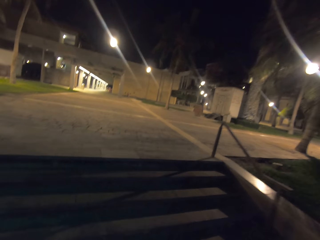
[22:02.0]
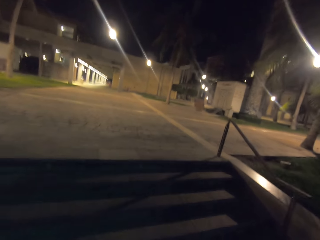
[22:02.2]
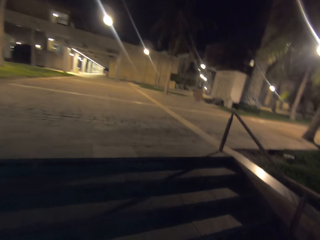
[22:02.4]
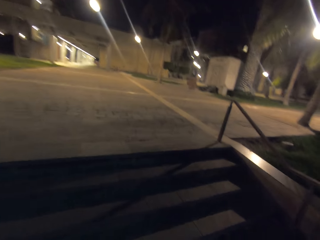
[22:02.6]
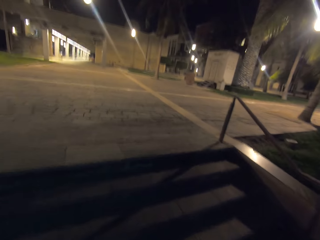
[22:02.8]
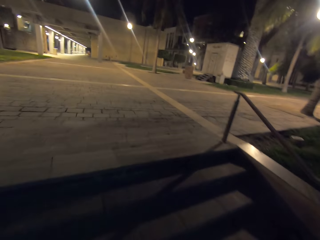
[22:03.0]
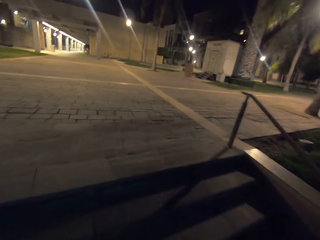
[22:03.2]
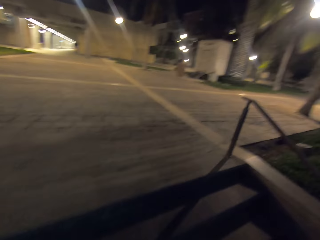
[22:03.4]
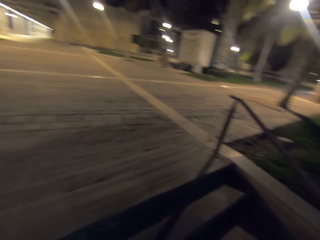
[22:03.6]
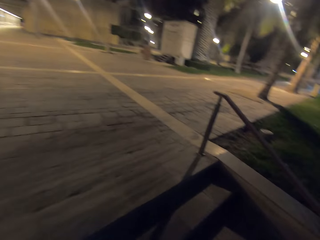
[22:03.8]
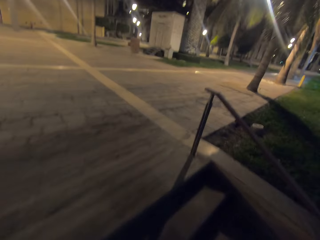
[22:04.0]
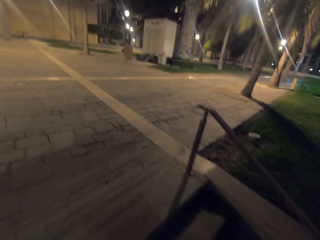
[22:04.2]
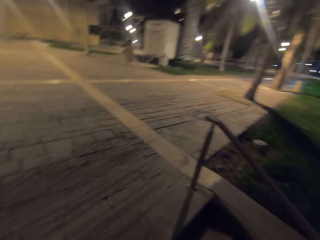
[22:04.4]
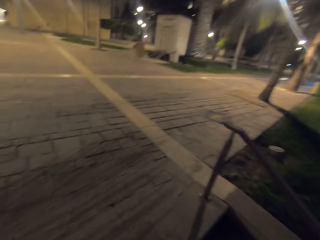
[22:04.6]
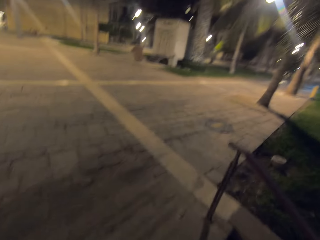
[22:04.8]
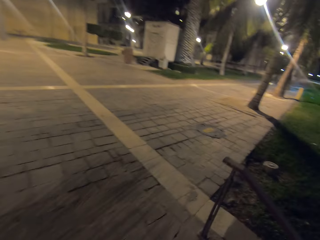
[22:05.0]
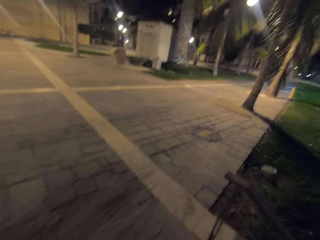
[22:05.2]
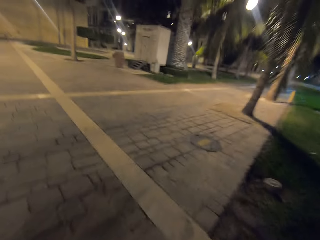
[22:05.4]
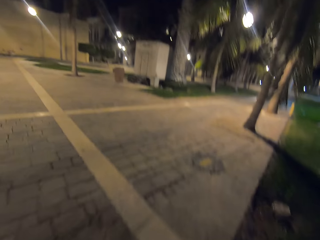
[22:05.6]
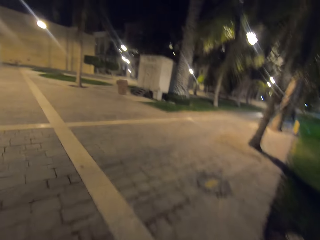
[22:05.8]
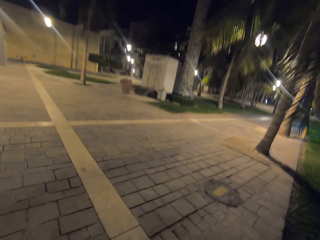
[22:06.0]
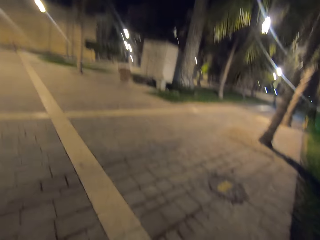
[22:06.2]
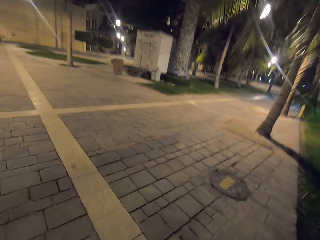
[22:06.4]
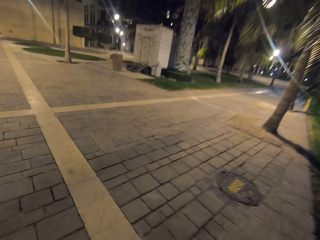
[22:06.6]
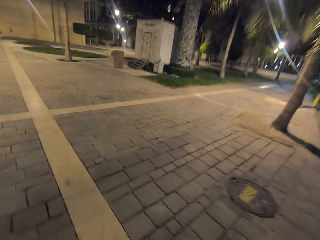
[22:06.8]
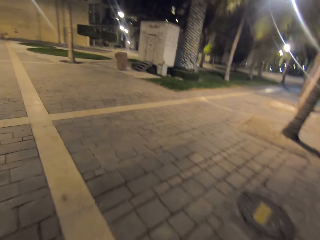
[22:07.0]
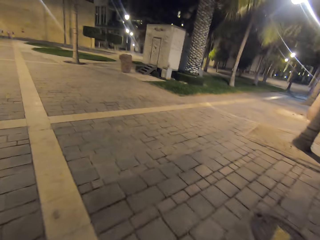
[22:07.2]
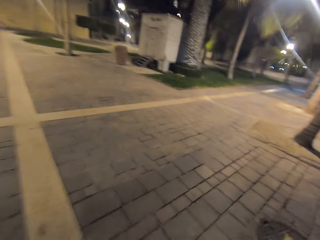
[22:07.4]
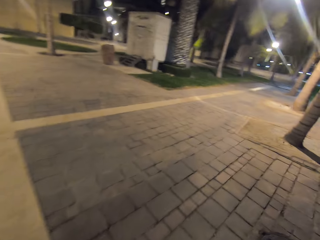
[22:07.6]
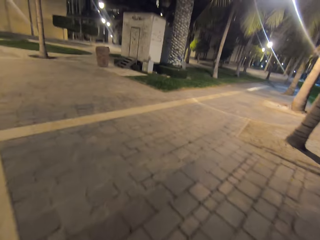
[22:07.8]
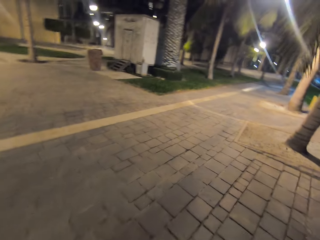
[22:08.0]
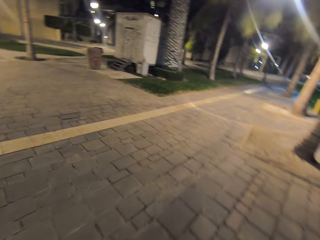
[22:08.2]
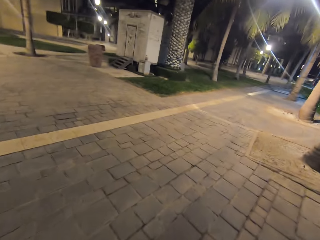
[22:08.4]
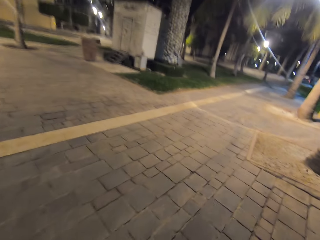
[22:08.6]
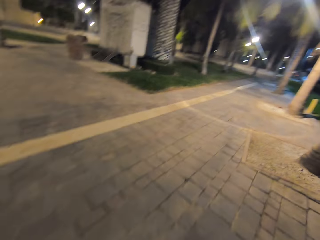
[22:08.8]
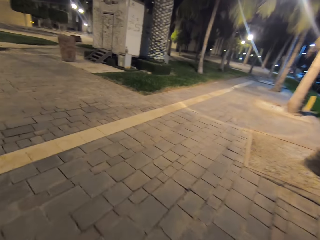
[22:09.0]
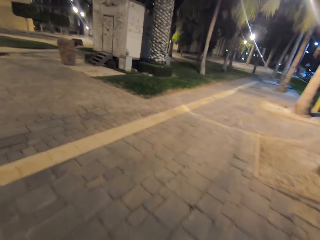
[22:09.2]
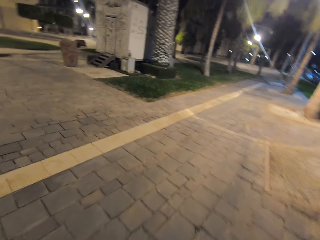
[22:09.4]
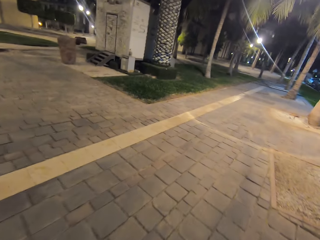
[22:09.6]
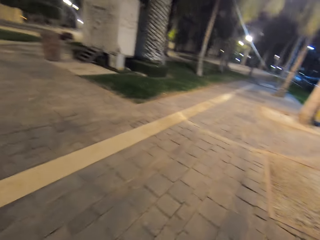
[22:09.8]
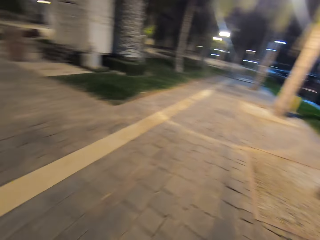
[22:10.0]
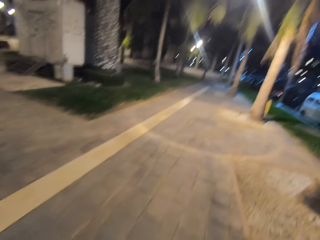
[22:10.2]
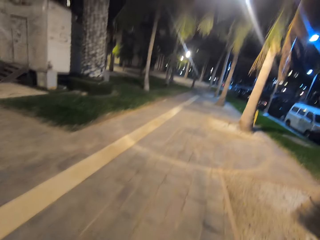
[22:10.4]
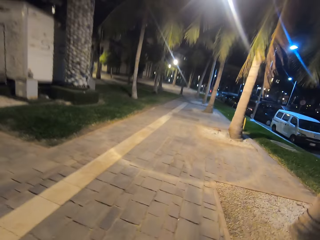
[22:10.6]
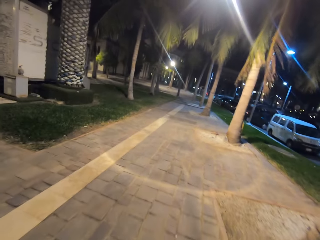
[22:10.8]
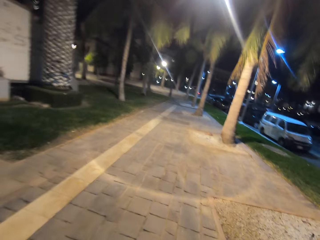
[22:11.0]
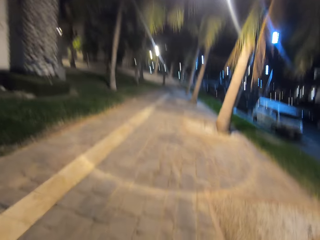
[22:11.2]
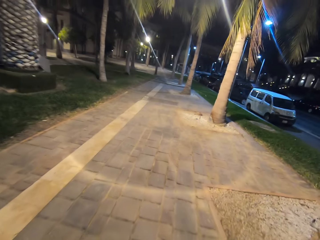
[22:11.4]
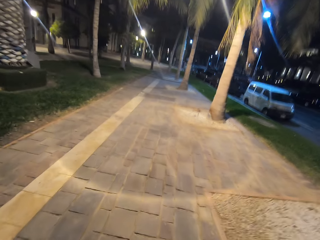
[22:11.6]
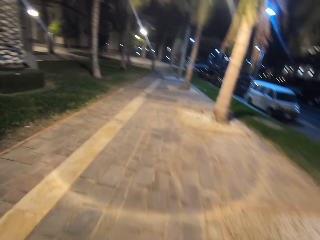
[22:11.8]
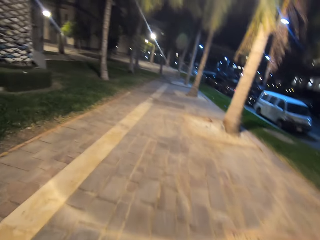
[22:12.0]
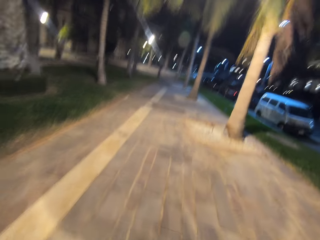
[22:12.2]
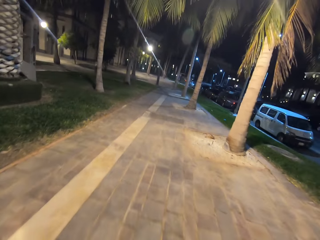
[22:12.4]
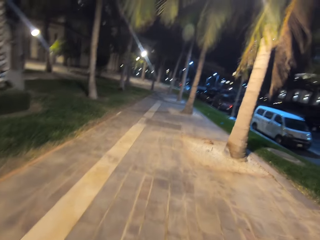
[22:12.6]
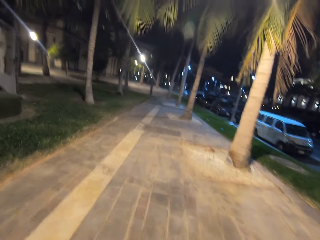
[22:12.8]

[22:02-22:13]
The camera wearer climbs stairs. They walk on the street.

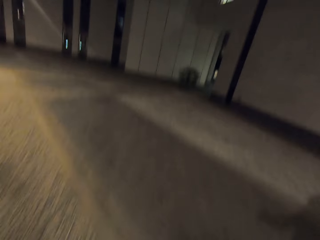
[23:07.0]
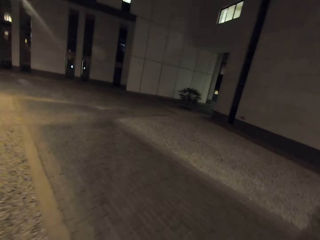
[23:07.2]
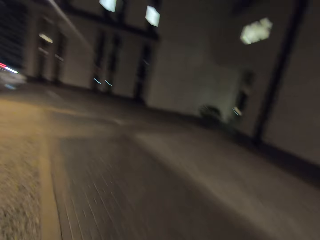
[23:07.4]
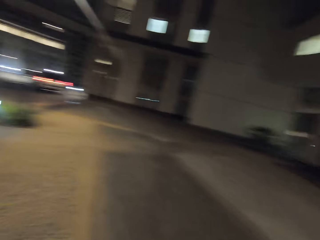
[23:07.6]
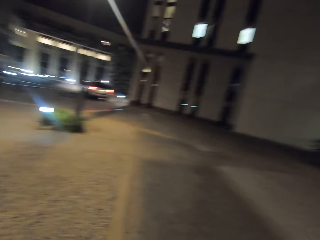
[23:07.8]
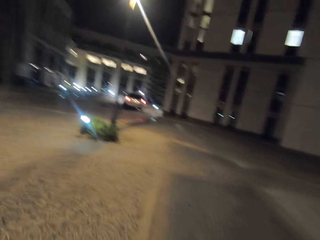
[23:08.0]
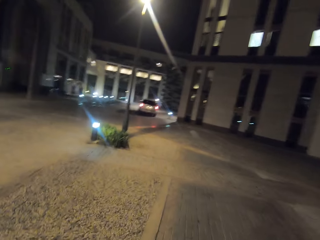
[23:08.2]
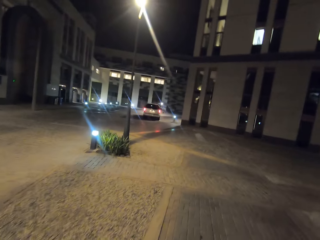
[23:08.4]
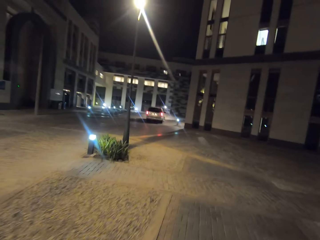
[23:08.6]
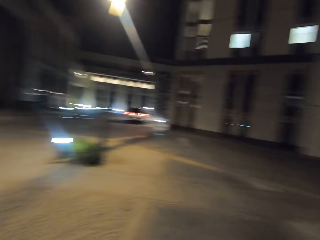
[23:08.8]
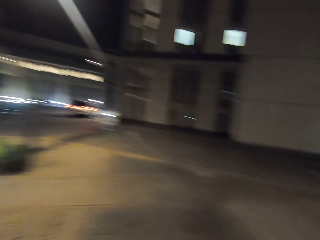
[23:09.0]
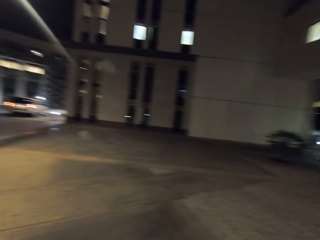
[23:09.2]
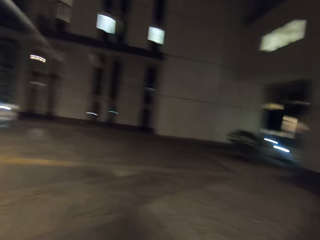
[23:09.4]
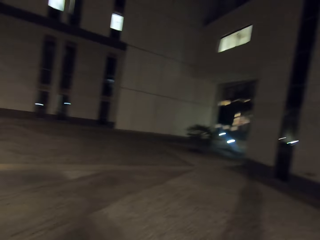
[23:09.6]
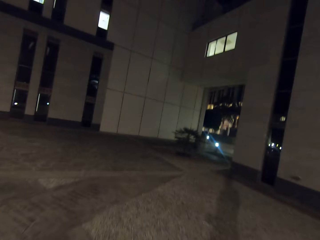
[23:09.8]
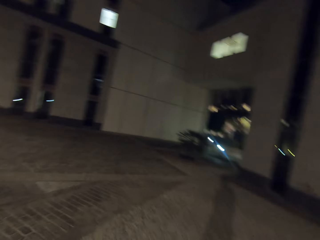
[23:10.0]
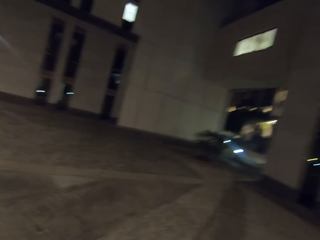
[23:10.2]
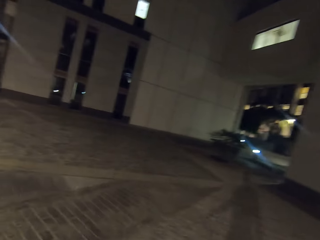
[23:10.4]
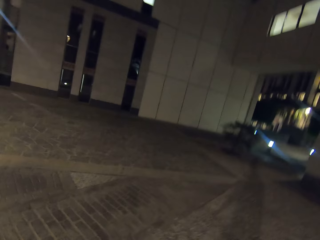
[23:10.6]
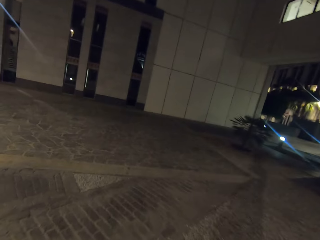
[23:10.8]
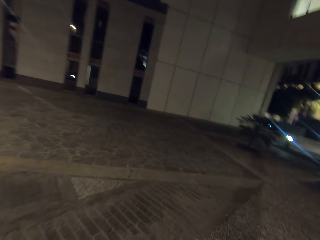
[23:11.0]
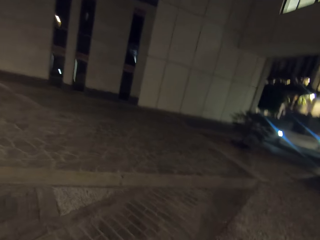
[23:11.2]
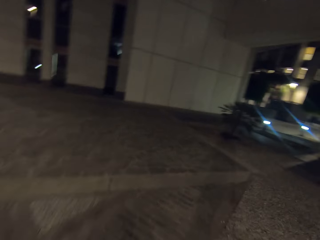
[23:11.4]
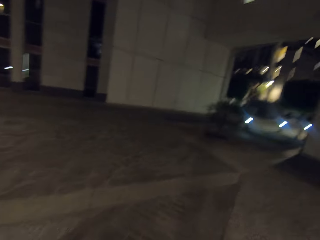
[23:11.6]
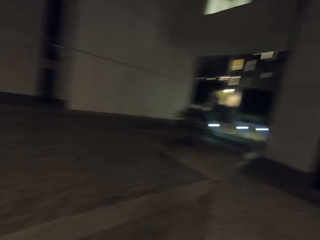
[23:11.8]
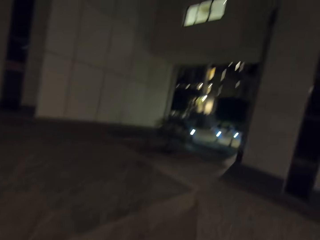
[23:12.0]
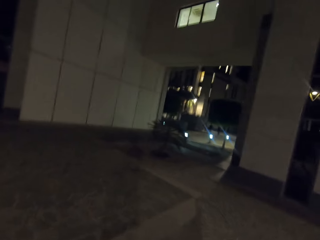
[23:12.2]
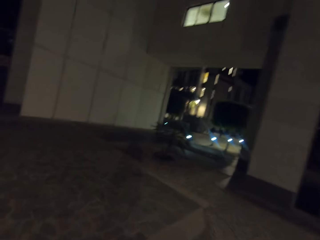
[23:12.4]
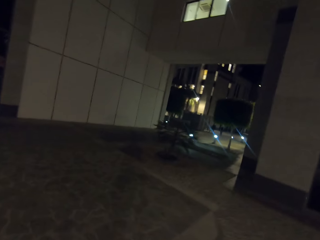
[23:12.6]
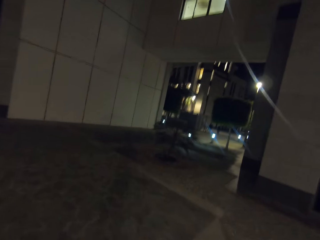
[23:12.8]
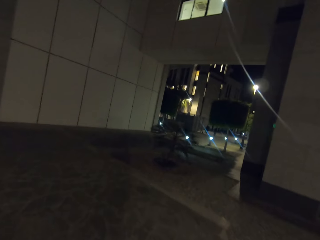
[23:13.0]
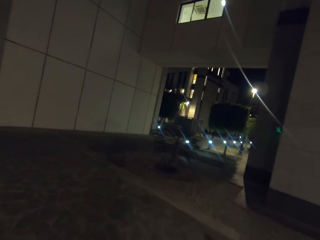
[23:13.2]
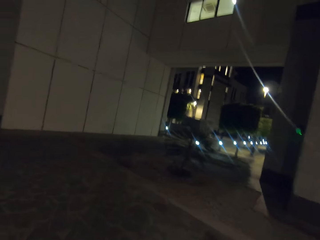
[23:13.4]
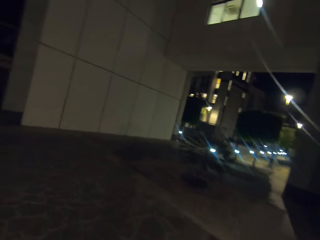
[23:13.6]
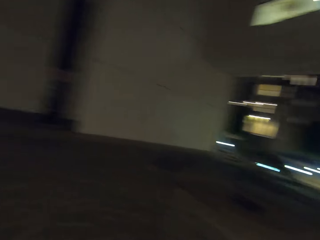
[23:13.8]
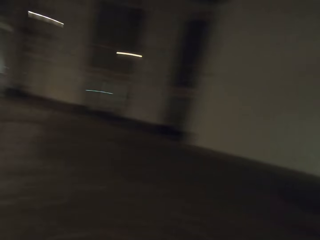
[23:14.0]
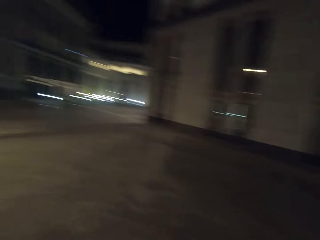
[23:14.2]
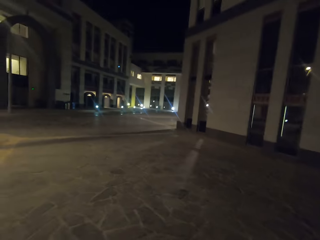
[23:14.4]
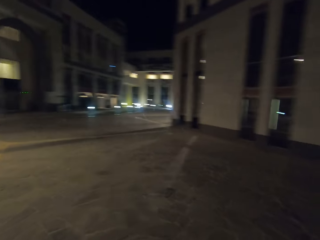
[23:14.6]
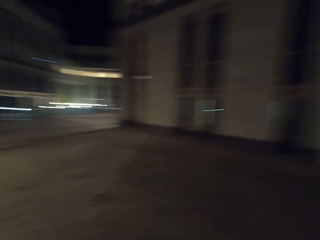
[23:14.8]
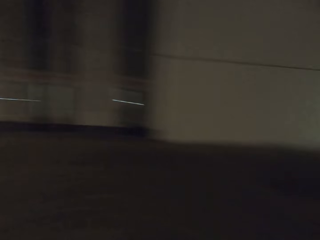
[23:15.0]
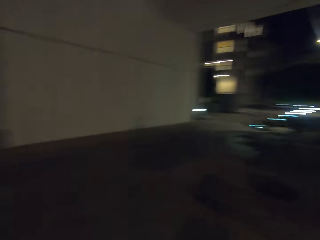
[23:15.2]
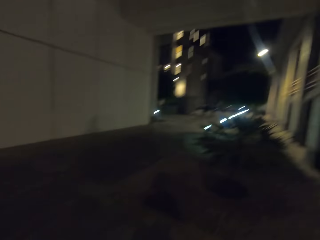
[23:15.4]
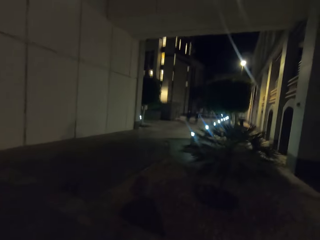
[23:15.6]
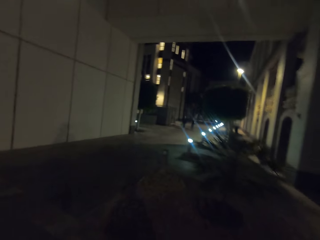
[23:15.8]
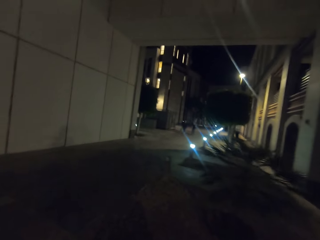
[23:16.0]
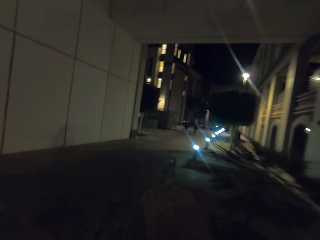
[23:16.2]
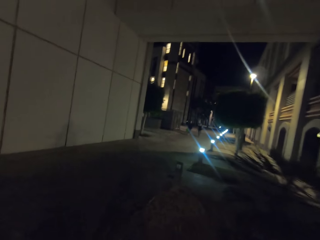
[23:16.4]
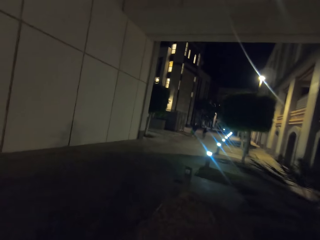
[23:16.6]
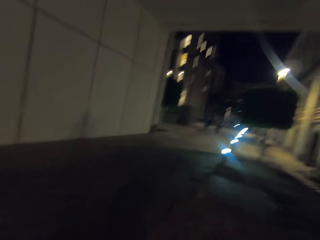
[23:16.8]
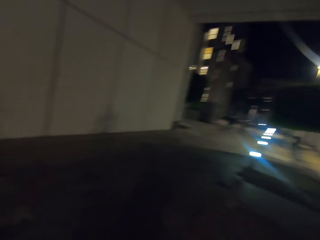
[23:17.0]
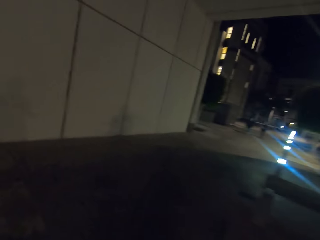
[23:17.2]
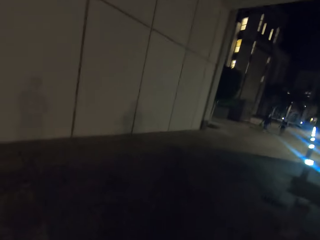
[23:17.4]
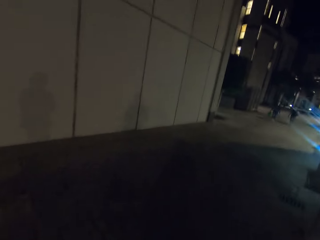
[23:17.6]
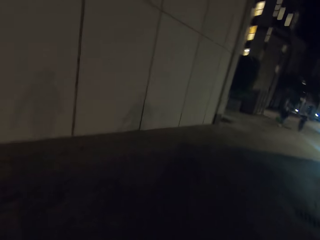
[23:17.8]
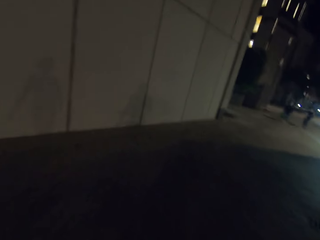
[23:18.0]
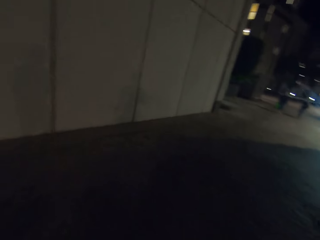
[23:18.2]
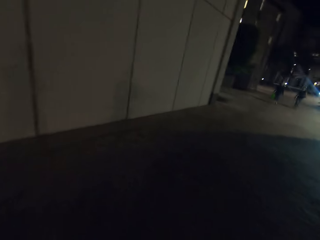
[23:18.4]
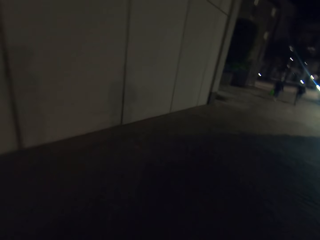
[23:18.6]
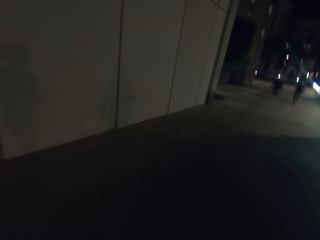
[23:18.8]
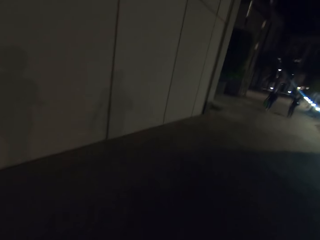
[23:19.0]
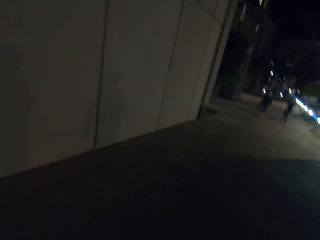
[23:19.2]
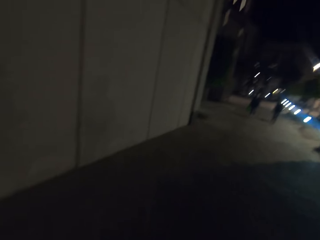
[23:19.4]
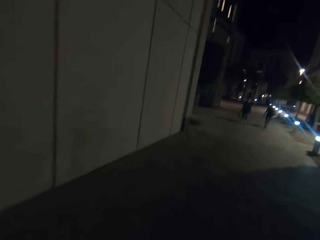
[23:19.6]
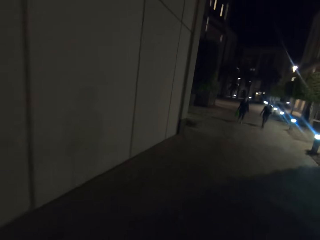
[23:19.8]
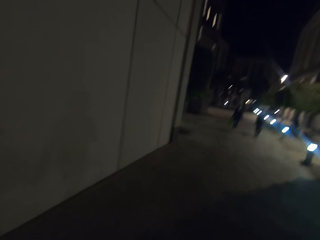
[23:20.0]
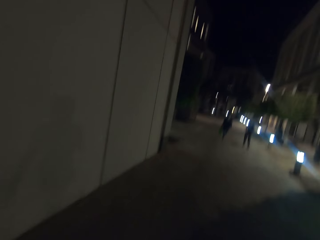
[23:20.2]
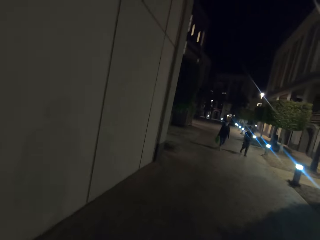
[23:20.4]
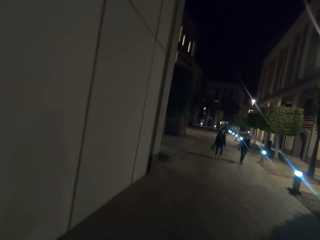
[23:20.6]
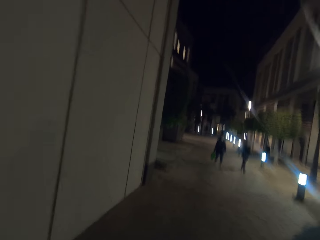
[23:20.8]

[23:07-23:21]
The camera wearer walks and looks around. They walk and look around again. They walk and look around again.
